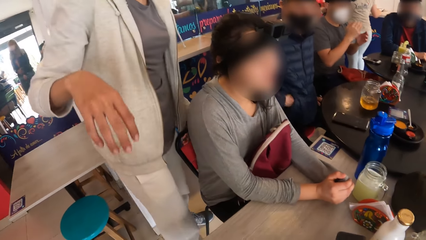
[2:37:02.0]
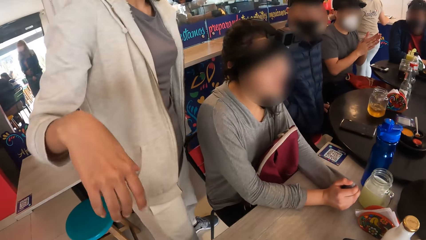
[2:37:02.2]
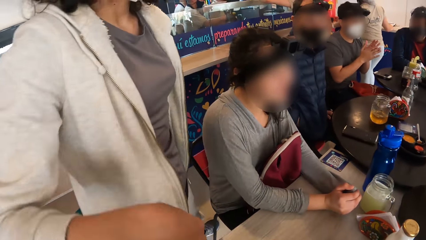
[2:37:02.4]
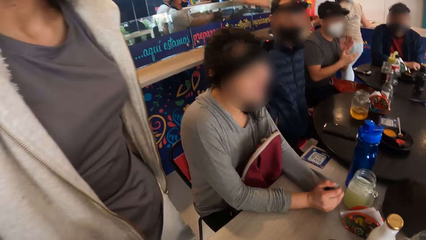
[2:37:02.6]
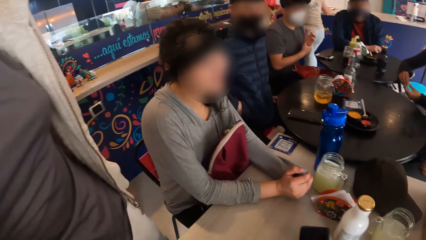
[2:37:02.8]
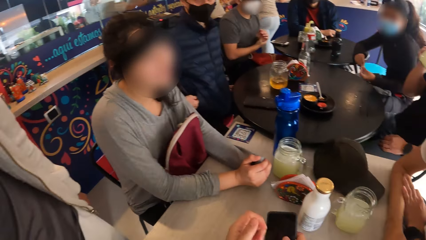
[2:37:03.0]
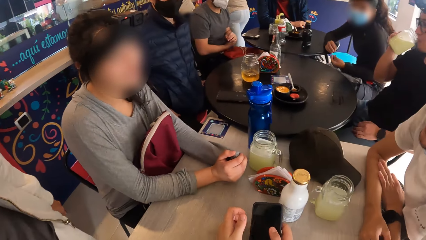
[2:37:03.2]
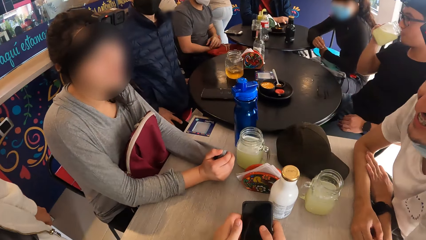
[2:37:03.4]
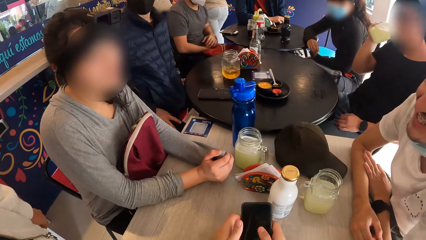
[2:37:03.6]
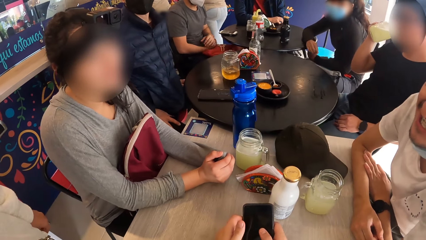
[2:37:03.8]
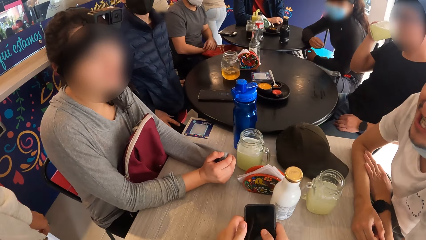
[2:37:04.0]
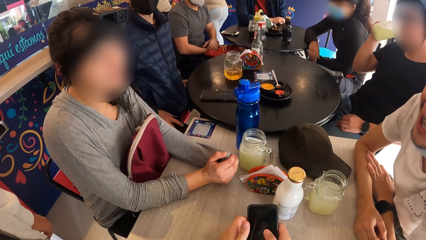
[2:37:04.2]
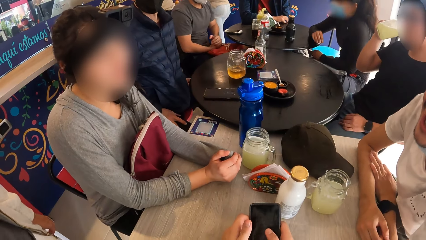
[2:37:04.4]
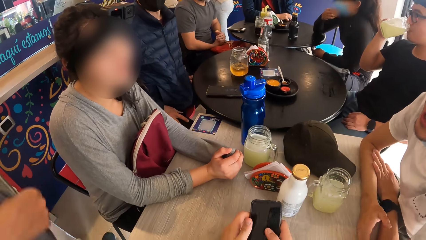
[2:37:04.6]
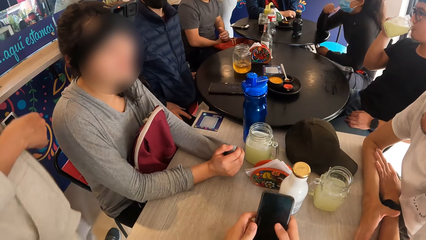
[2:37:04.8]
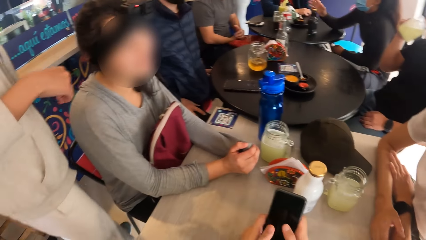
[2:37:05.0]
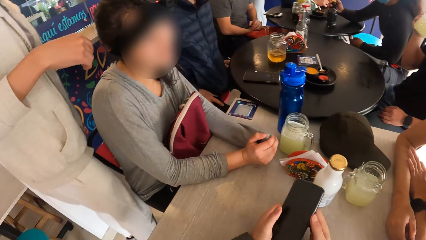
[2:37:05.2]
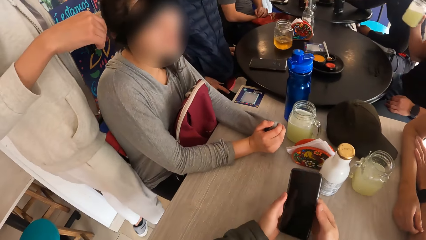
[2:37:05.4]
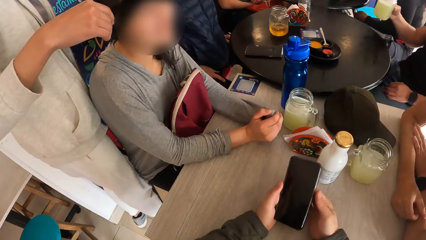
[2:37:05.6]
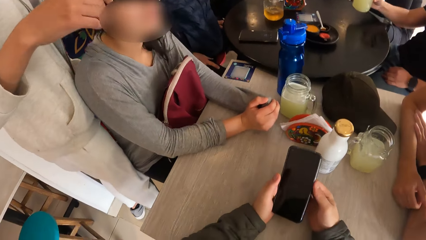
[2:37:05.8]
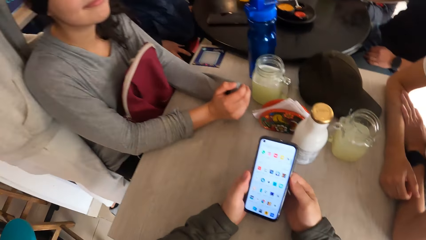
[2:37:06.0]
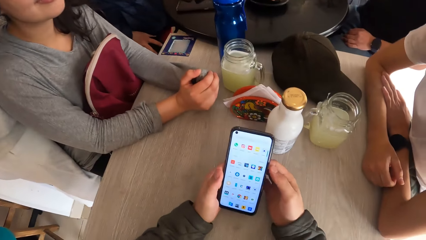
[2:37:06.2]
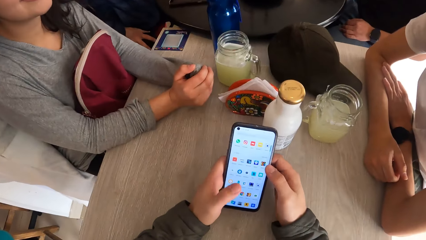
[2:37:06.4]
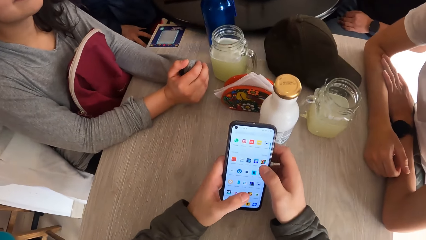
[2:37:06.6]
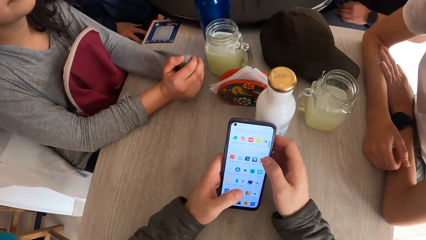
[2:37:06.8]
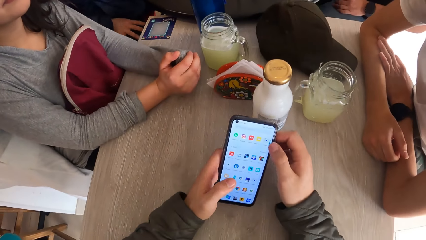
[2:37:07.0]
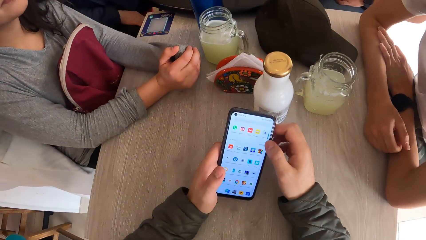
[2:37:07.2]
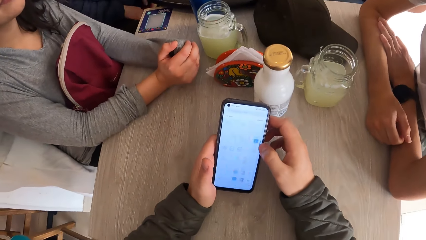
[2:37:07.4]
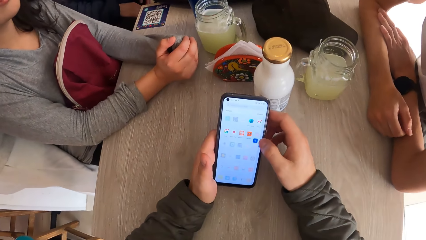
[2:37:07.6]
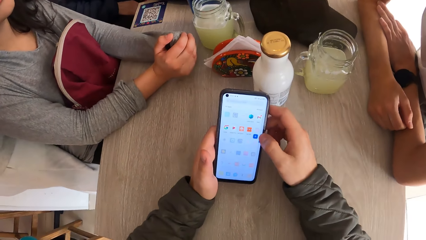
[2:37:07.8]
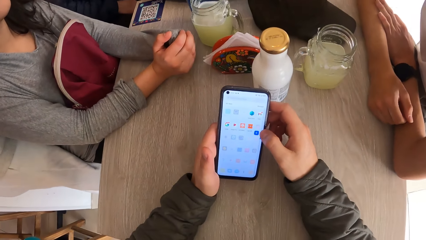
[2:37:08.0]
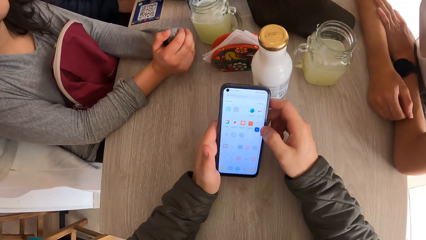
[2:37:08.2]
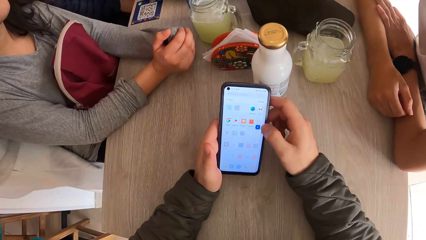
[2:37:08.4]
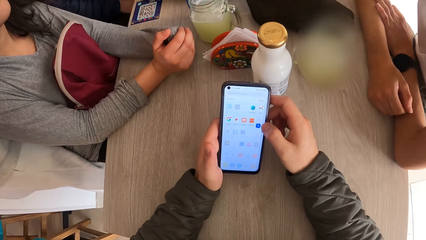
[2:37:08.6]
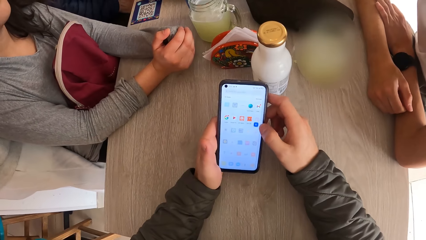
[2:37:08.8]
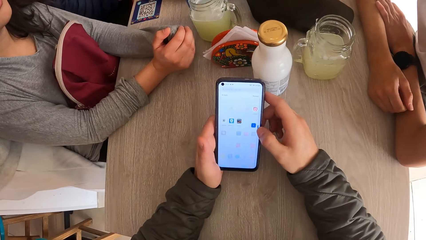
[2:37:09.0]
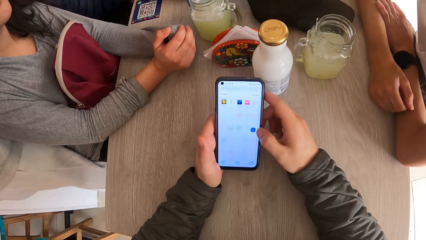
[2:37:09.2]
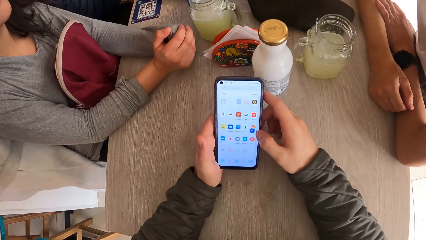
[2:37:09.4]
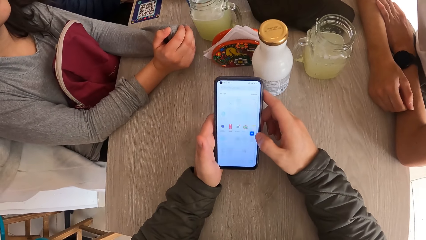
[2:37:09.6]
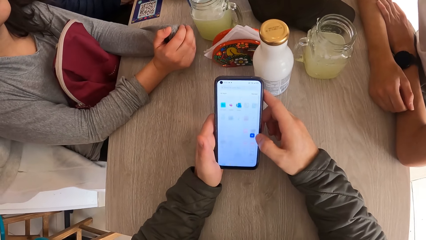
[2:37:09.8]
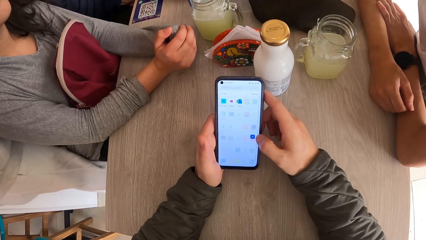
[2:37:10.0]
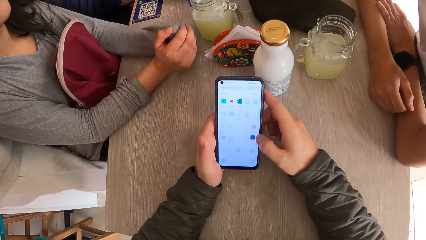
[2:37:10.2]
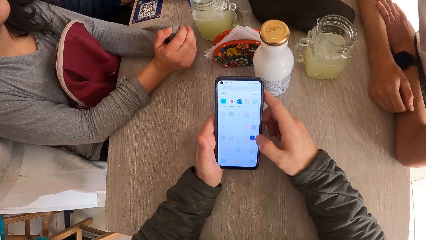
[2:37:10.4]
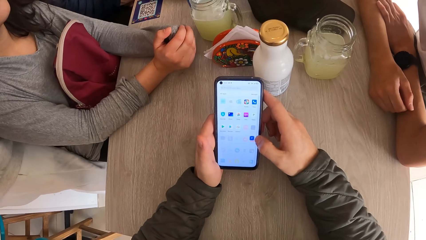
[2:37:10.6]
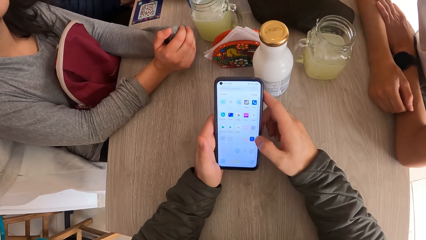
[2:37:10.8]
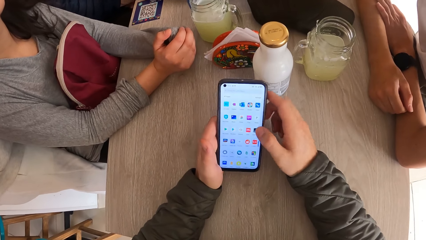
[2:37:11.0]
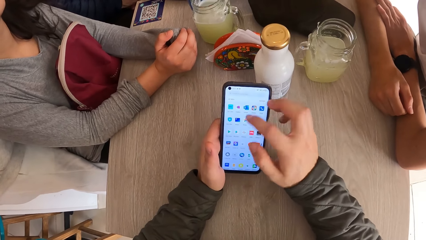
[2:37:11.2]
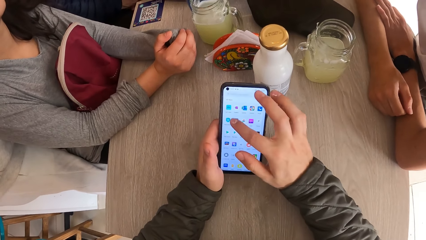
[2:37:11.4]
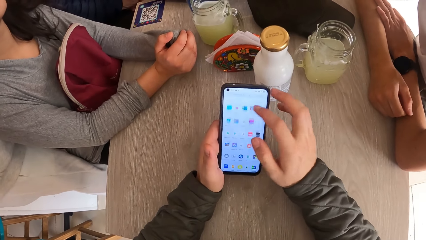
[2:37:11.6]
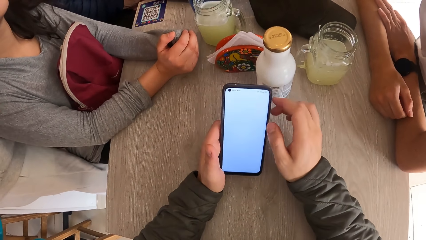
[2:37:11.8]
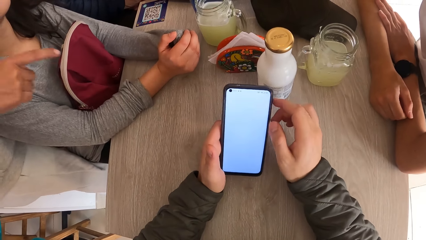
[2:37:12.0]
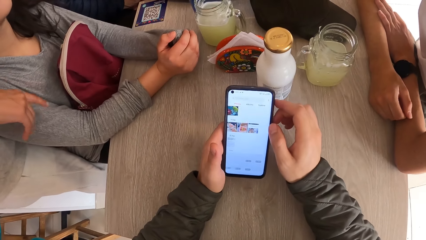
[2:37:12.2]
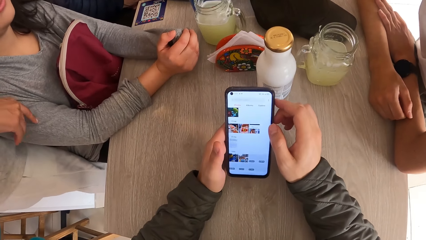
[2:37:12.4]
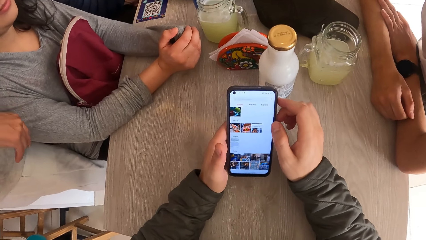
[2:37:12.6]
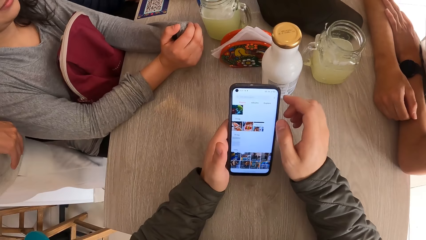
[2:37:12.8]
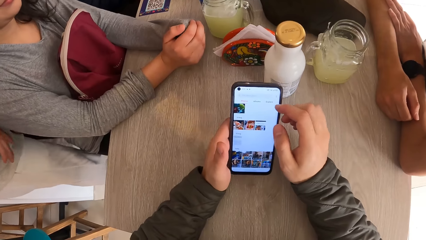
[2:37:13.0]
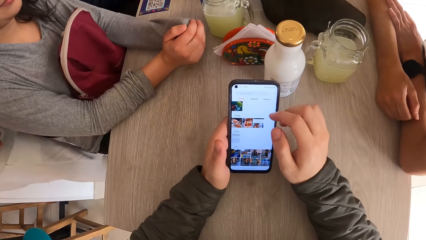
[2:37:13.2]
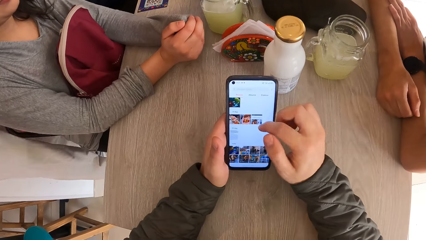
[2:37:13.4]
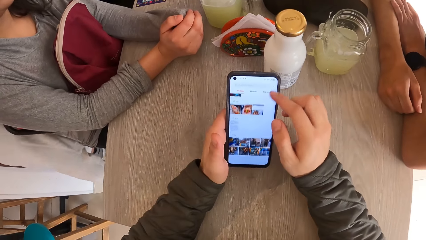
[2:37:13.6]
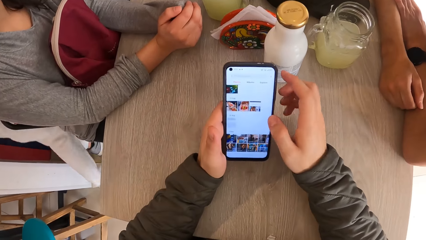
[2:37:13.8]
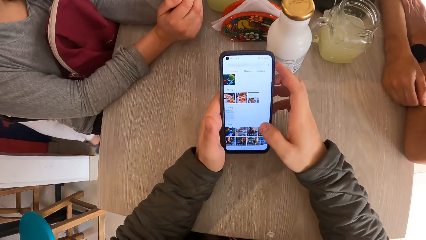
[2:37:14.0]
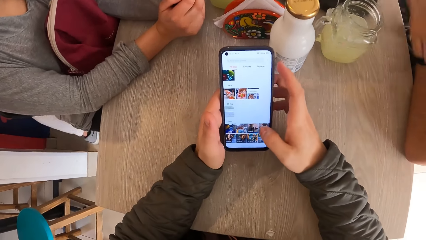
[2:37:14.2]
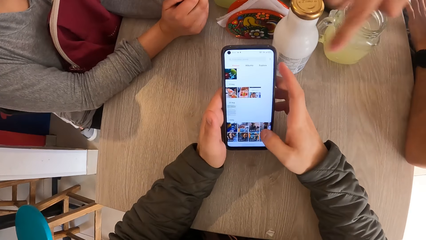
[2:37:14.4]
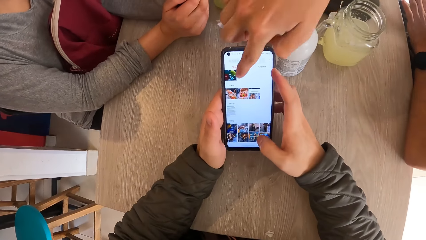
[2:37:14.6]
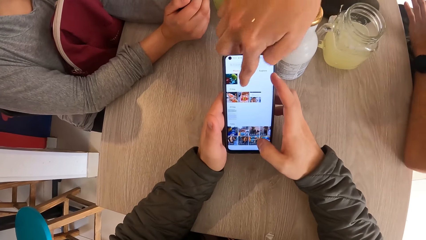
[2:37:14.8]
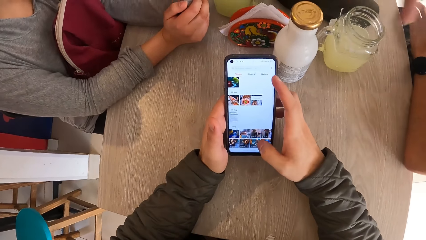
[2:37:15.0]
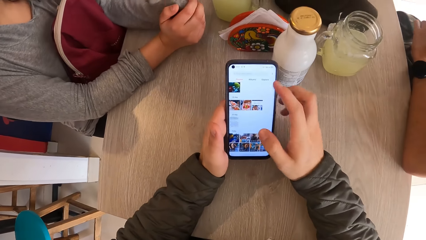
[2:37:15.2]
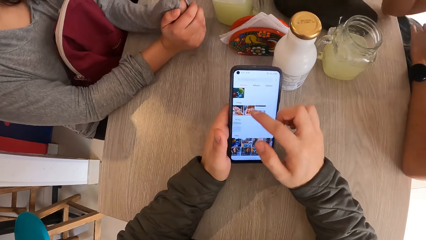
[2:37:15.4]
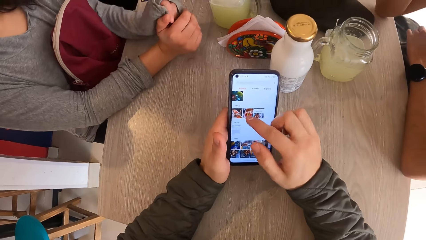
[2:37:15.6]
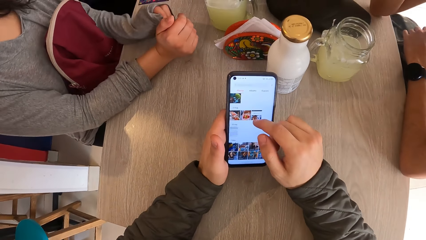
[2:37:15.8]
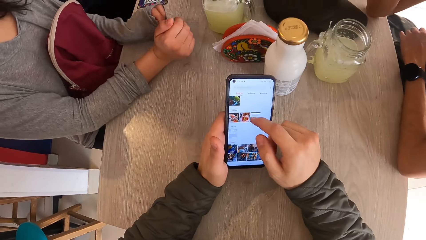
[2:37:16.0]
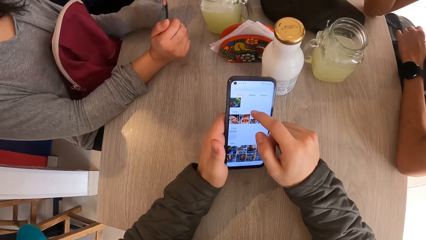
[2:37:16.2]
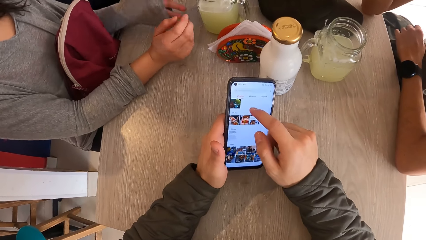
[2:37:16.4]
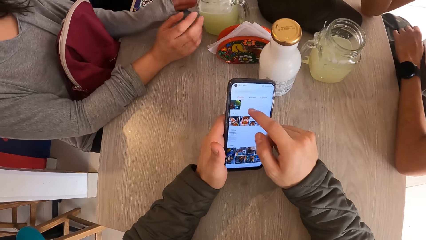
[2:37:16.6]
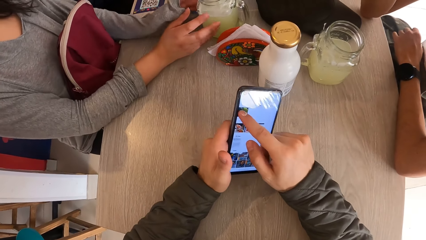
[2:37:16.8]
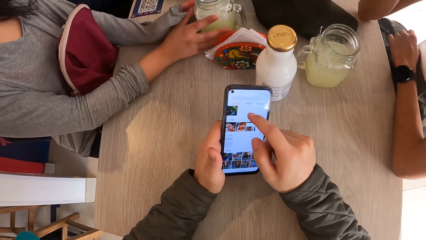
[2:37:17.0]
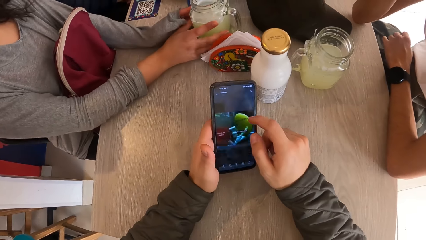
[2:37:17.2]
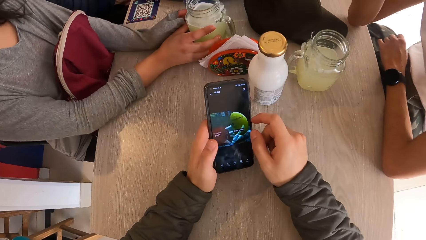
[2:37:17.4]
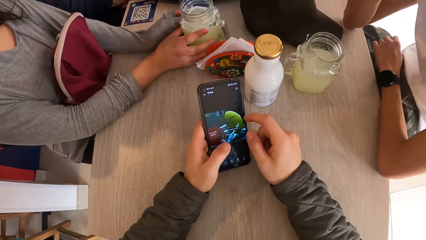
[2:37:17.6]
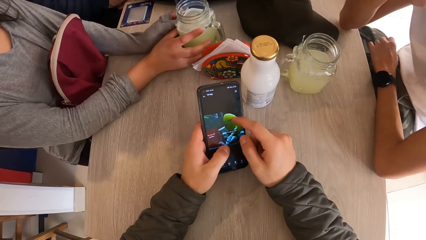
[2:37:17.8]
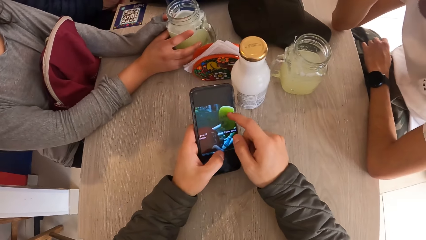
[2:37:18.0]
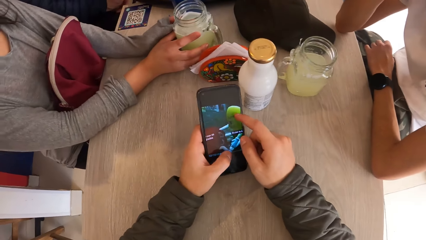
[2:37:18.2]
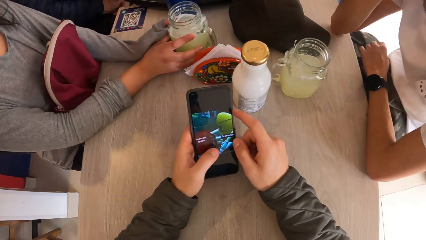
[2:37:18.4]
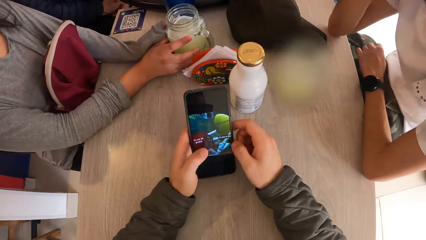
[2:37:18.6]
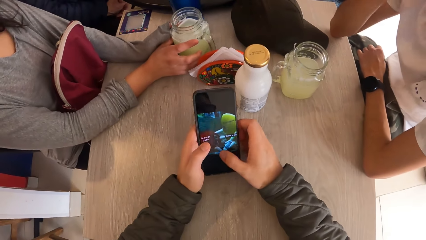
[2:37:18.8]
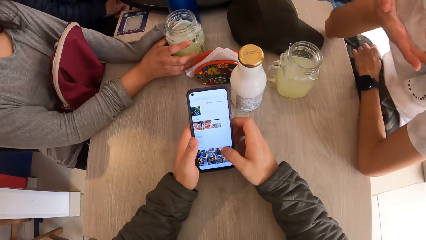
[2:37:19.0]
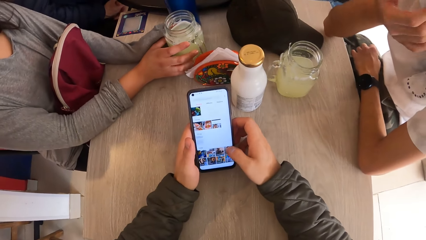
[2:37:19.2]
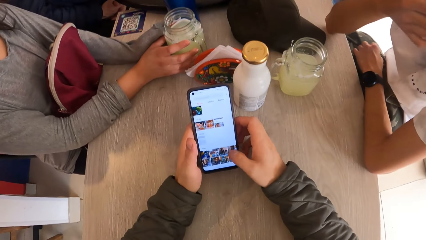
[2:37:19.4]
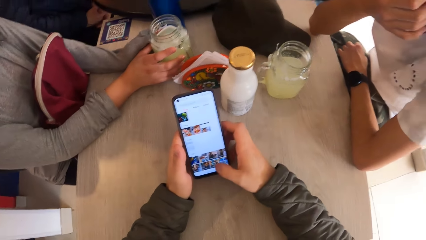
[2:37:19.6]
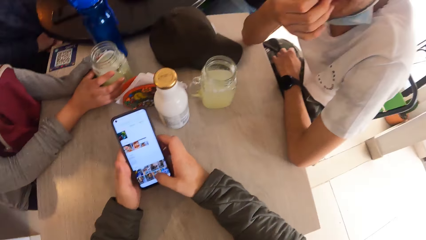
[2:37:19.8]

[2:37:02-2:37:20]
The camera wearer looks around. They touch the phone. They operate the phone with both hands. A man interacts with the camera wearer. A woman moves the jar of beer on the table with both hands.
